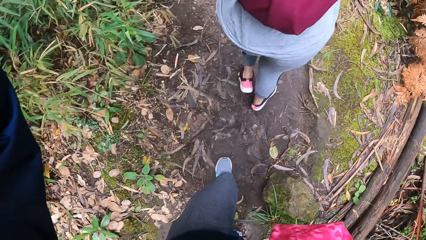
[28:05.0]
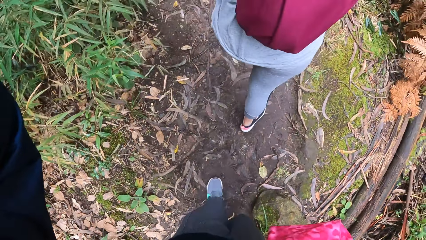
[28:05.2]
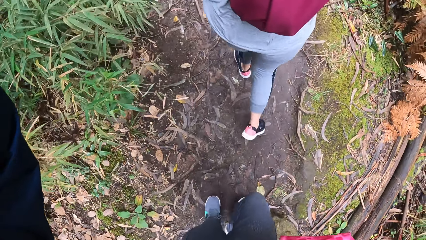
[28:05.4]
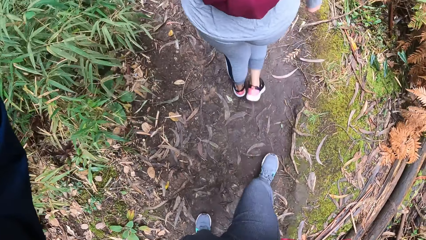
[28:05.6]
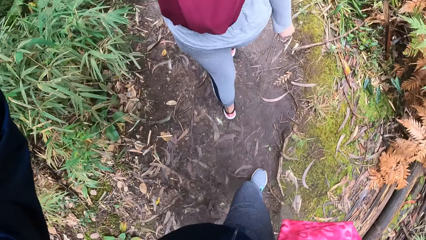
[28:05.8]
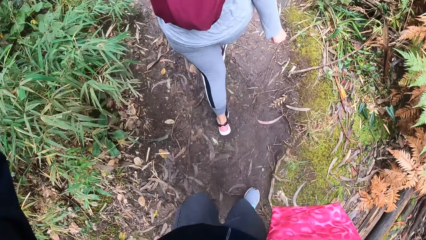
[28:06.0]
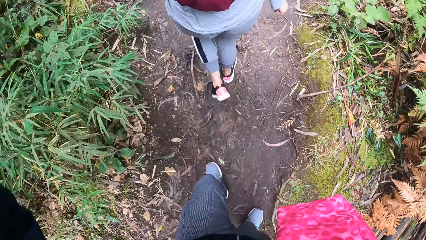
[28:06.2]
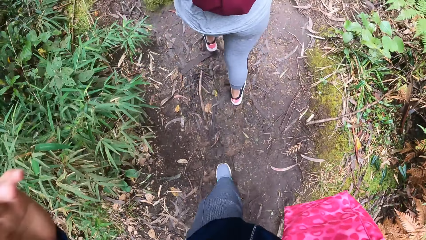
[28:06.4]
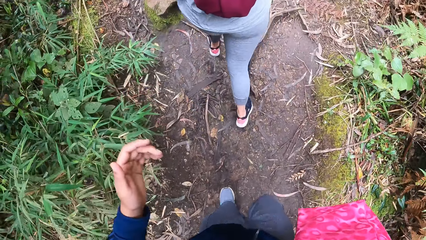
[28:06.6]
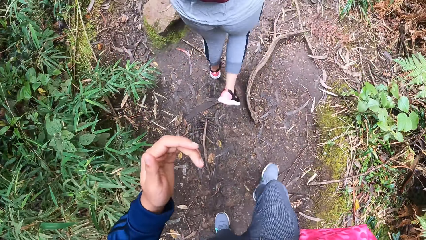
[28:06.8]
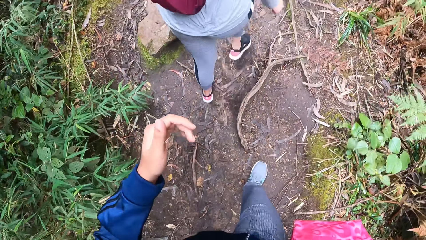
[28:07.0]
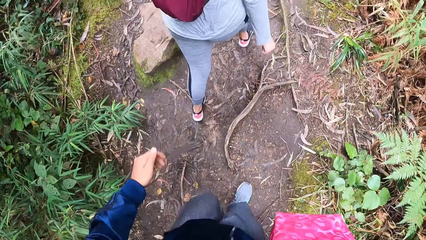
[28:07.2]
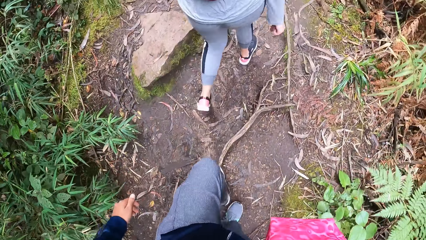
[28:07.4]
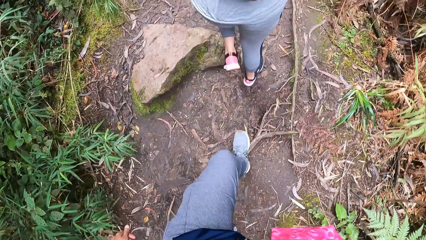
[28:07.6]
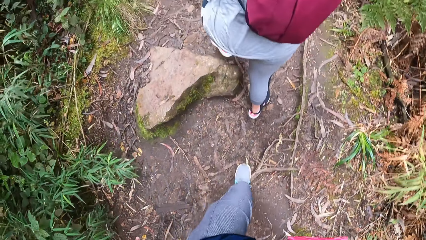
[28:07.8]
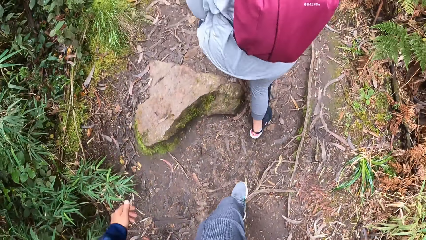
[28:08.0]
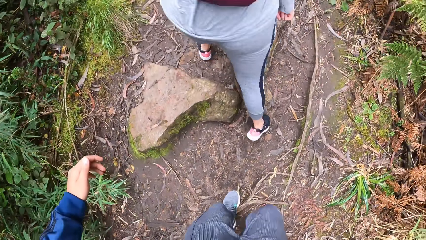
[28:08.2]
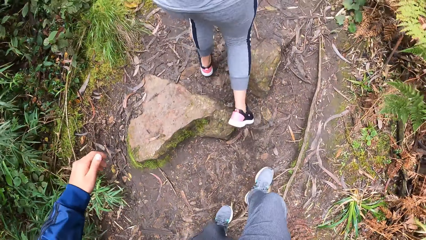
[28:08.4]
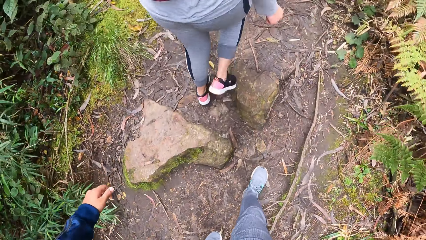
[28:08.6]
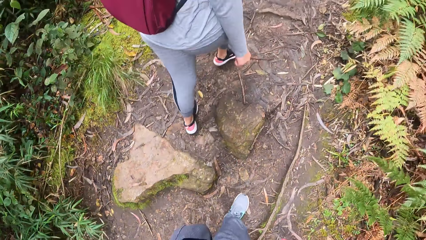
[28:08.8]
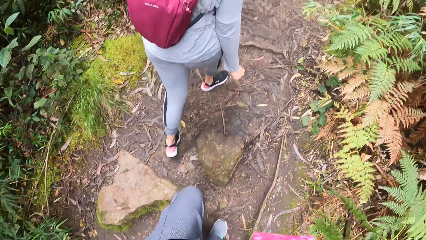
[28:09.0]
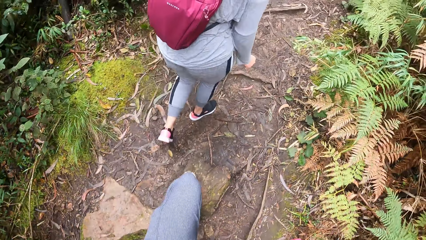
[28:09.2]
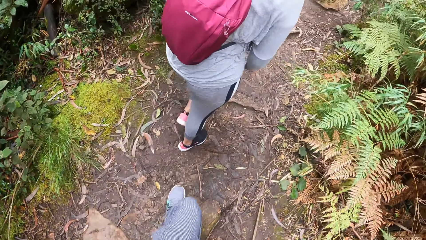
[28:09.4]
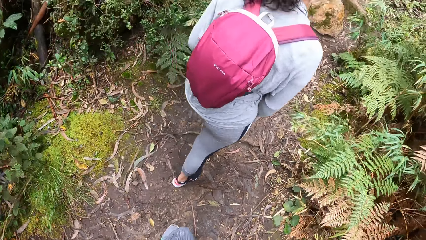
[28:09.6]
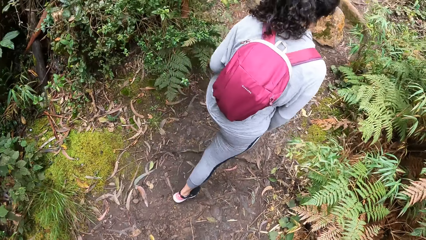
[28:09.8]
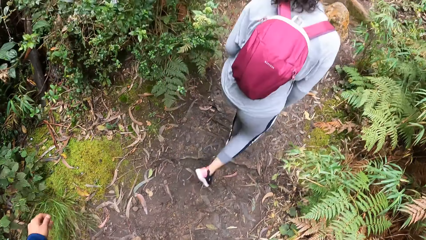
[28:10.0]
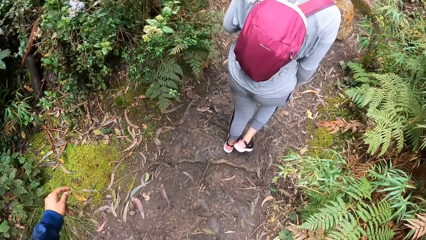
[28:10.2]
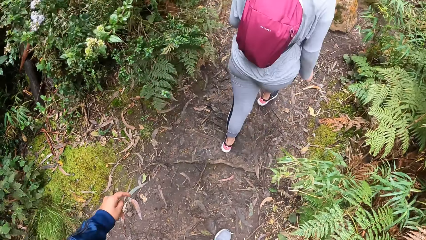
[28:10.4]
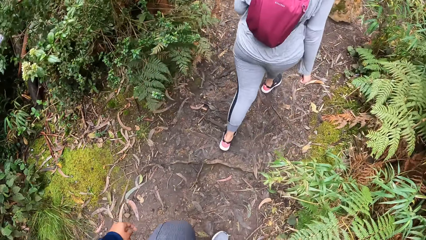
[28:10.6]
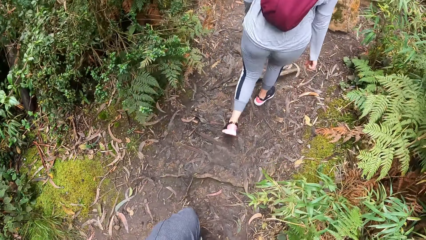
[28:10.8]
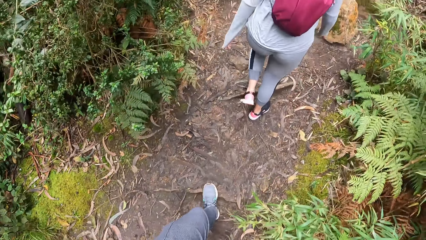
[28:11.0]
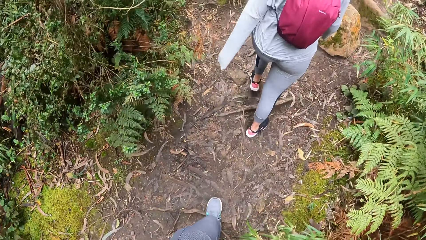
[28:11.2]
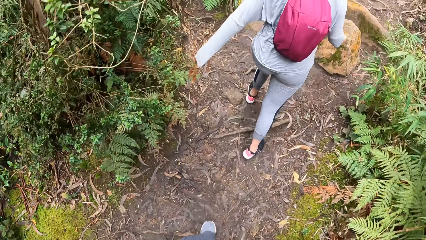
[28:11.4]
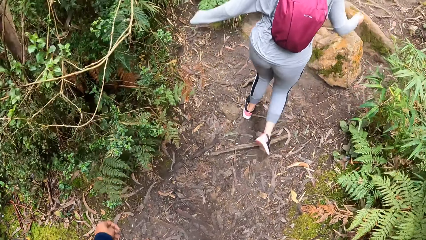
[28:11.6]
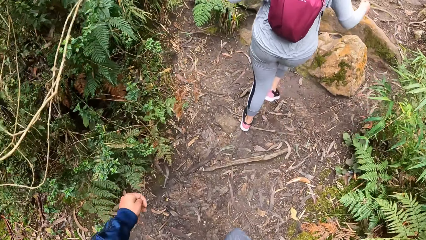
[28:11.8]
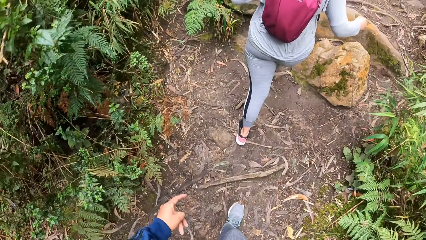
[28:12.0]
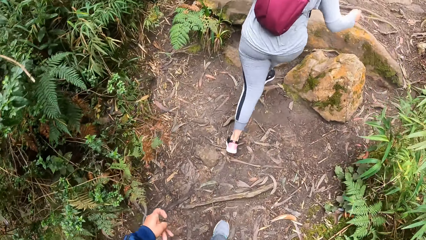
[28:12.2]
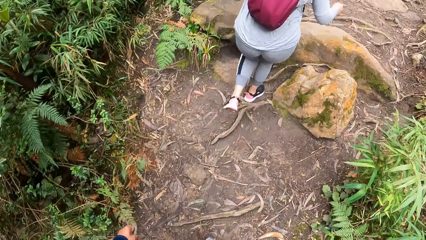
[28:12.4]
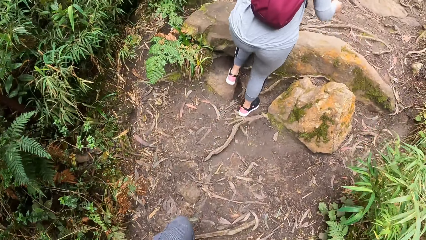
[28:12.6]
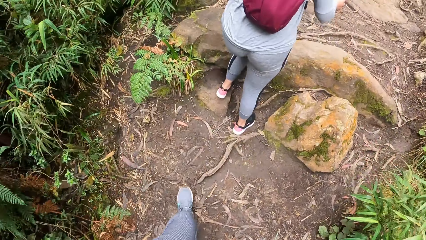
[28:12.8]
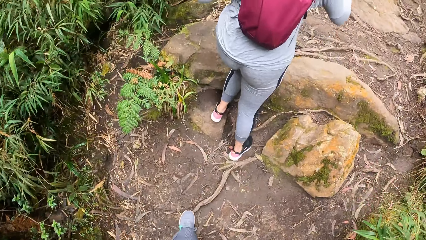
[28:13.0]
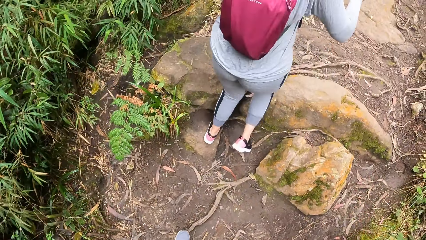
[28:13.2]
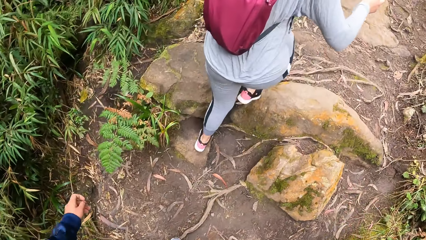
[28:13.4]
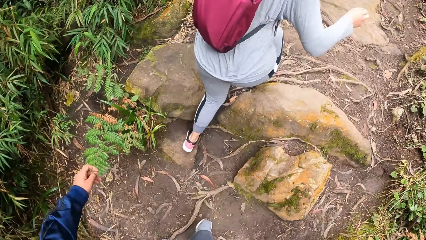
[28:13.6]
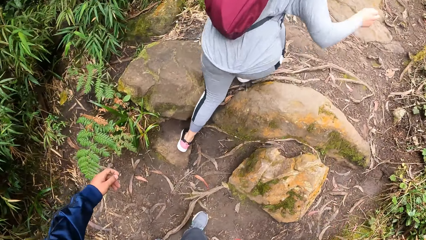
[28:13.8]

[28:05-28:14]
The camera wearer moves the hand. The camera wearer and a woman walk in a path.

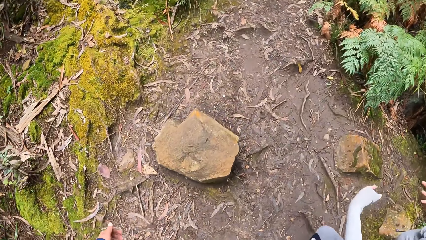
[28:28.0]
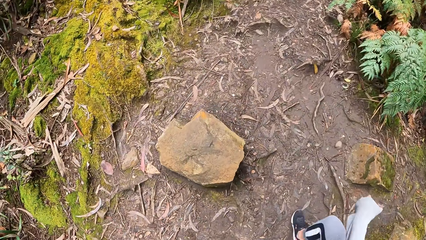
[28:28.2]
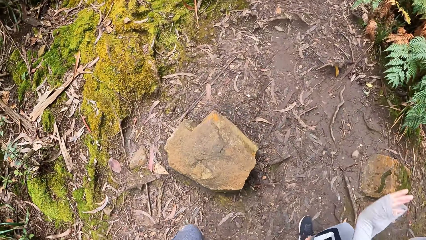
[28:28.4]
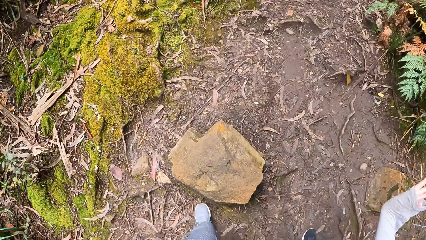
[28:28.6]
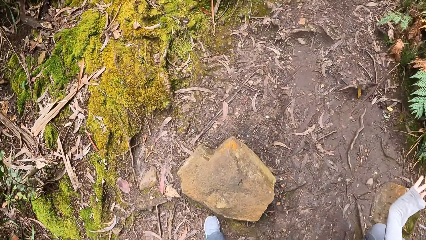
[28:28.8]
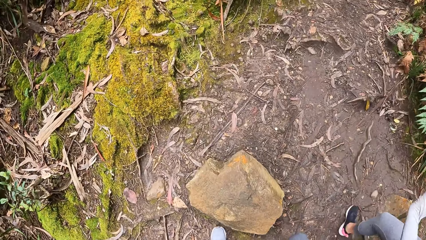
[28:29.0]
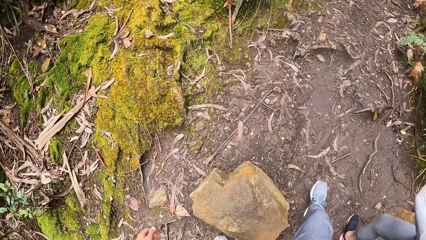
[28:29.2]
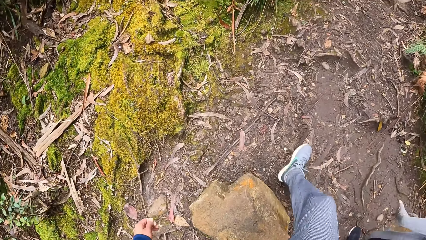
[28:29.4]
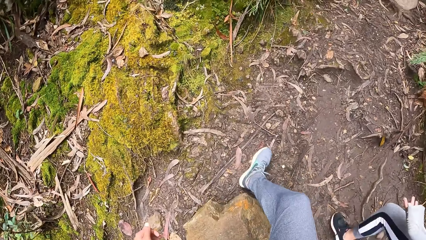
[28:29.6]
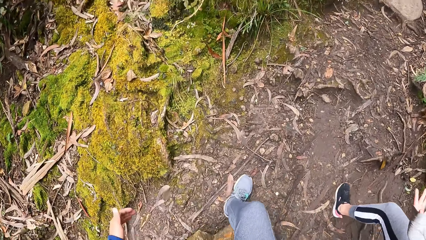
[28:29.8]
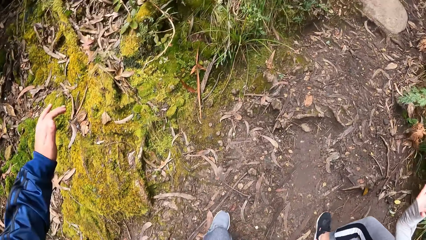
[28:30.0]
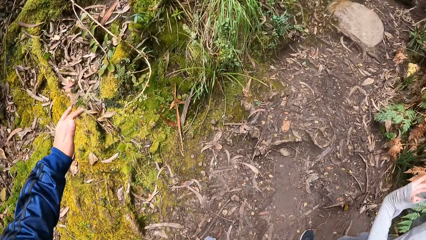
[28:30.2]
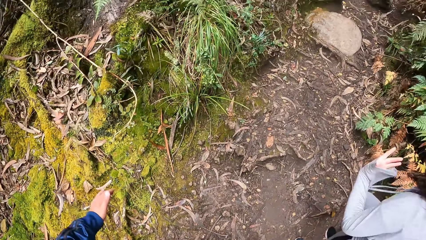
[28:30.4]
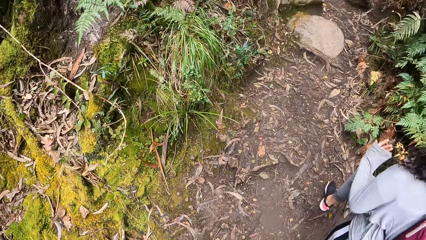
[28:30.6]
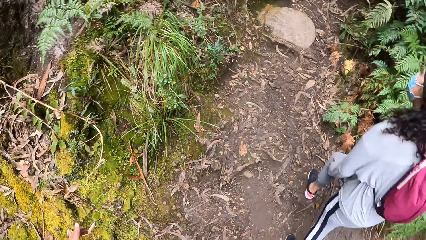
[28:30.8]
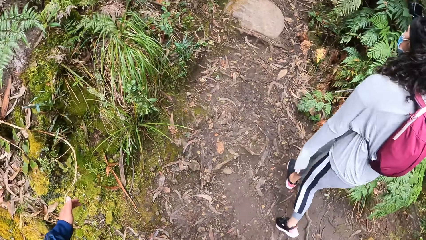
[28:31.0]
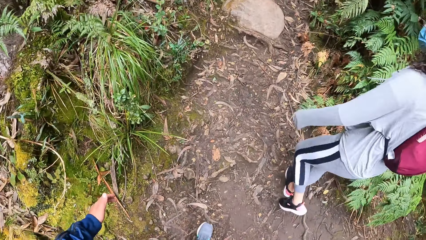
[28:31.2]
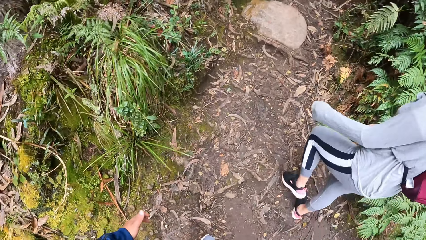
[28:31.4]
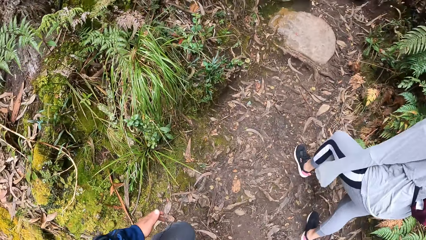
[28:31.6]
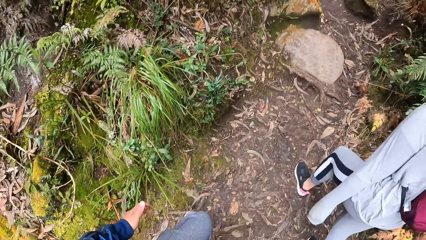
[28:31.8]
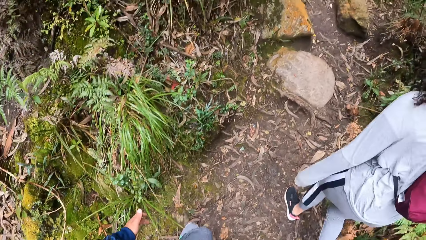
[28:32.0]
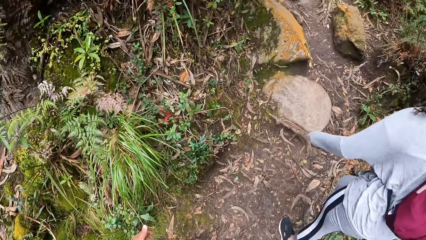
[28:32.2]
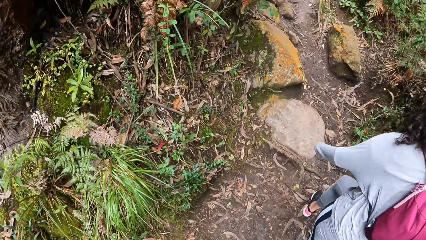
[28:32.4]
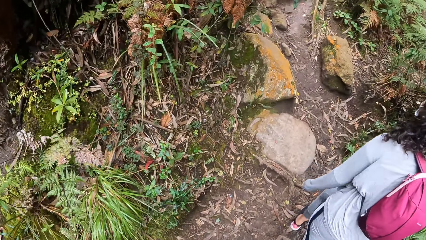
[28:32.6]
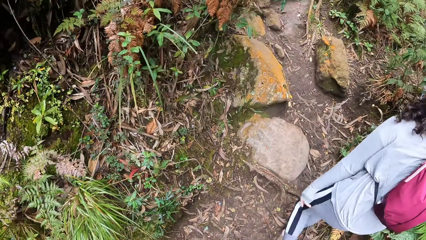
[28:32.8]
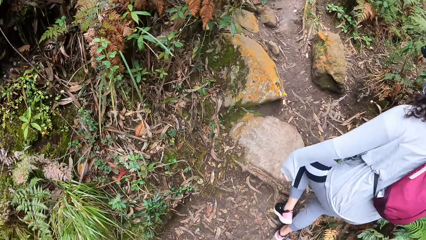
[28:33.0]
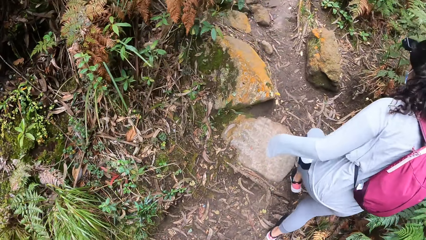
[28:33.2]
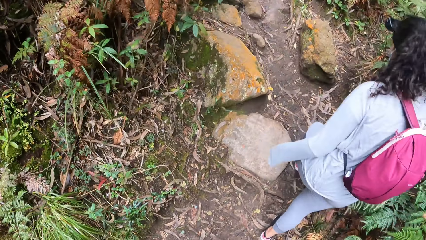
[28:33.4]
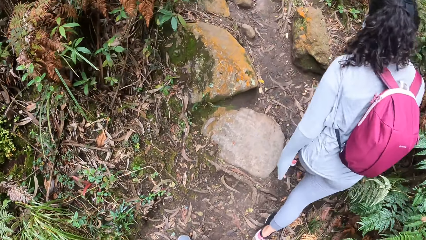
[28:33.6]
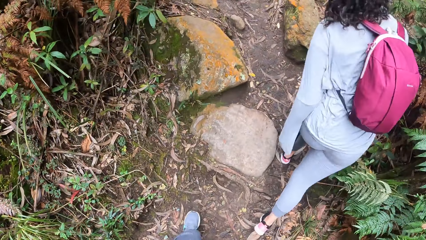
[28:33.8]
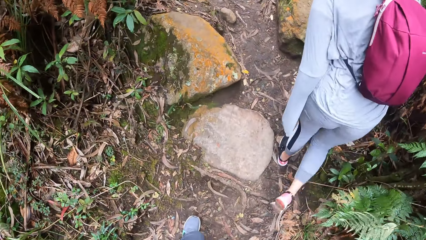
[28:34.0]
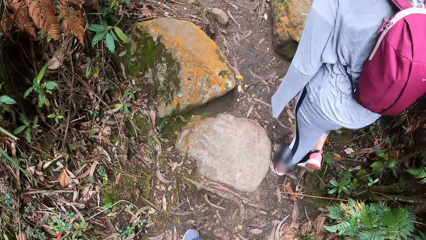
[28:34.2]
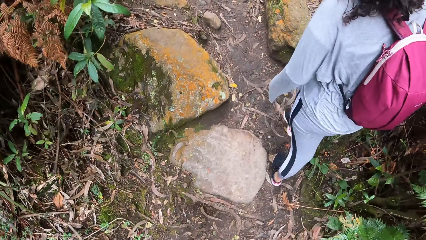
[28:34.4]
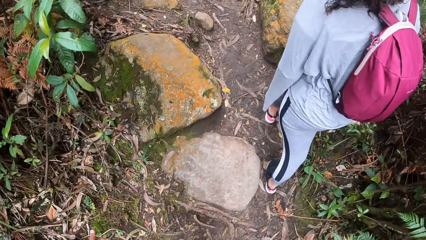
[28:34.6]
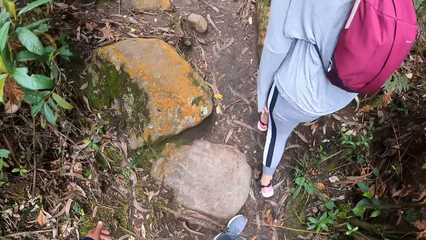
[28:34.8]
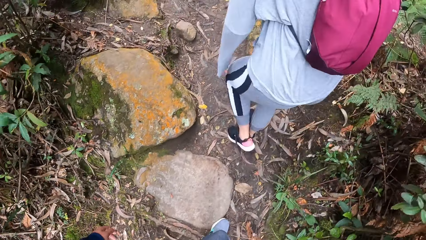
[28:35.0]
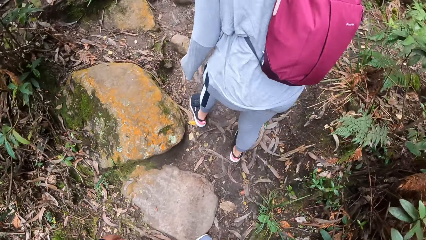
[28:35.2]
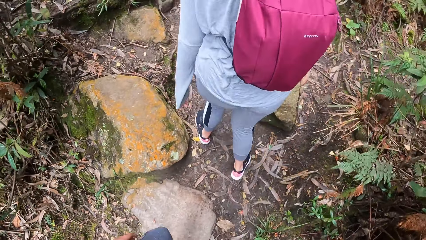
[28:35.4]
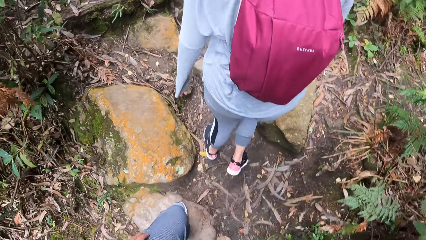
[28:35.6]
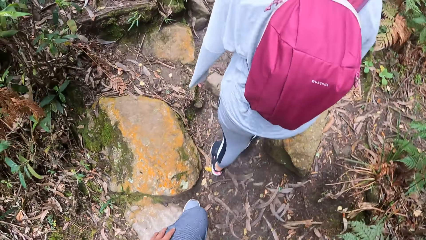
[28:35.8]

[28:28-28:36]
A woman moves hands. The camera wearer and the woman walk in a path.
